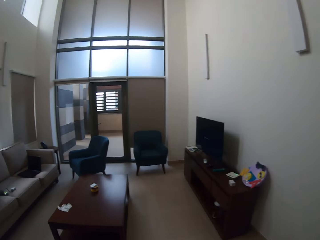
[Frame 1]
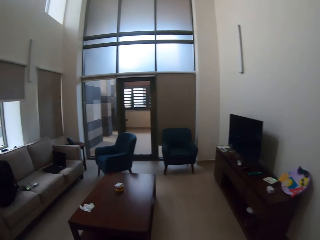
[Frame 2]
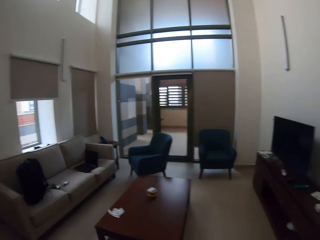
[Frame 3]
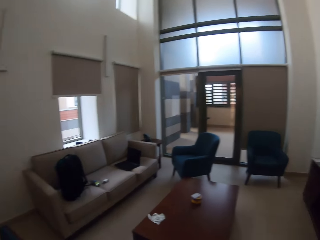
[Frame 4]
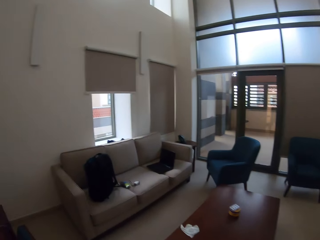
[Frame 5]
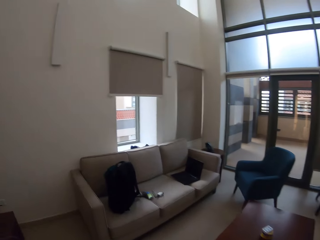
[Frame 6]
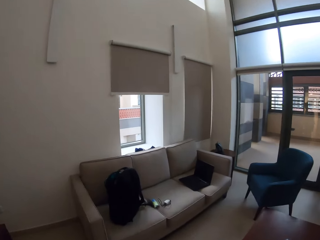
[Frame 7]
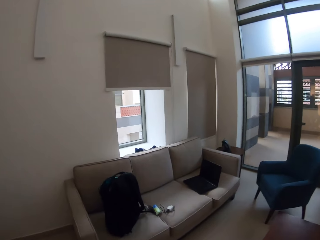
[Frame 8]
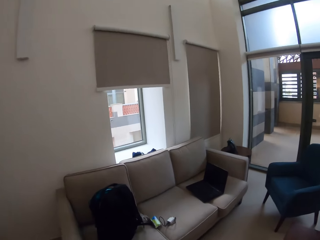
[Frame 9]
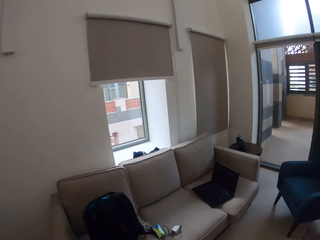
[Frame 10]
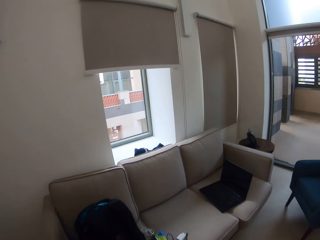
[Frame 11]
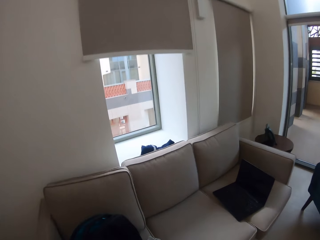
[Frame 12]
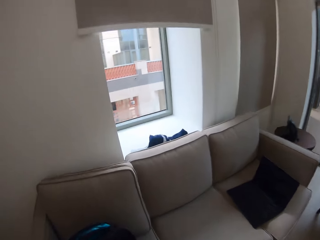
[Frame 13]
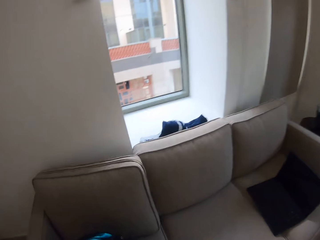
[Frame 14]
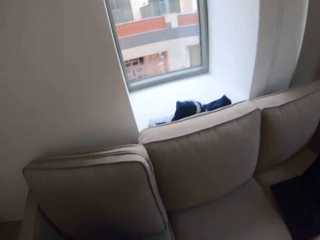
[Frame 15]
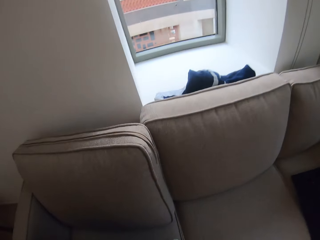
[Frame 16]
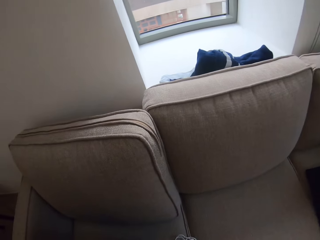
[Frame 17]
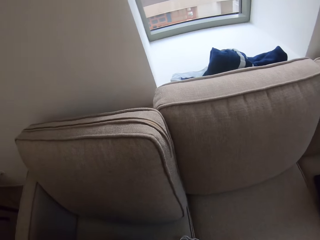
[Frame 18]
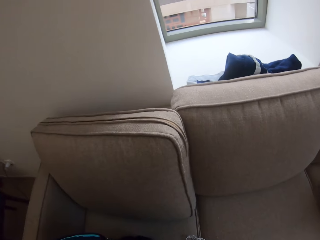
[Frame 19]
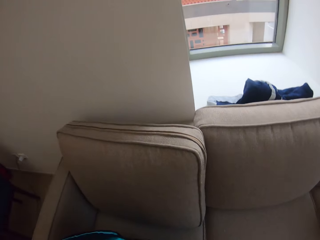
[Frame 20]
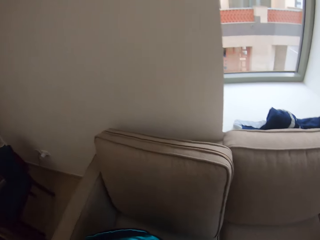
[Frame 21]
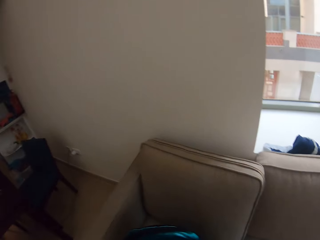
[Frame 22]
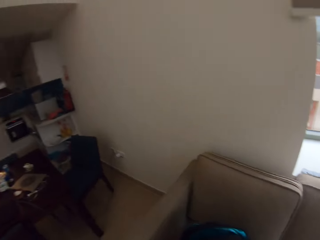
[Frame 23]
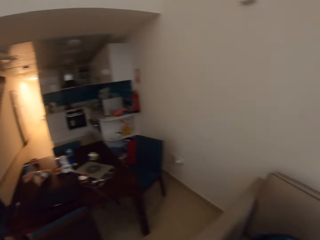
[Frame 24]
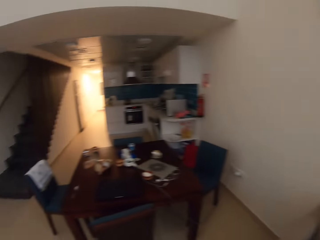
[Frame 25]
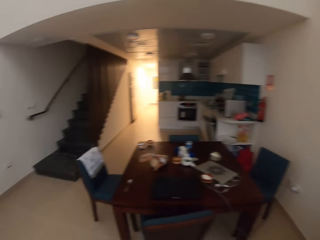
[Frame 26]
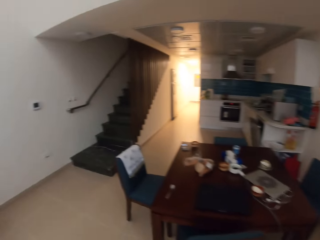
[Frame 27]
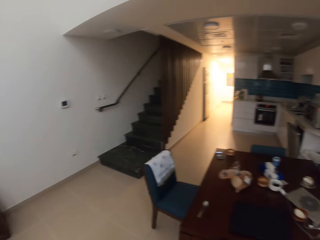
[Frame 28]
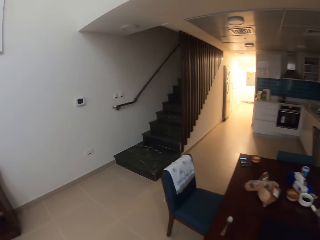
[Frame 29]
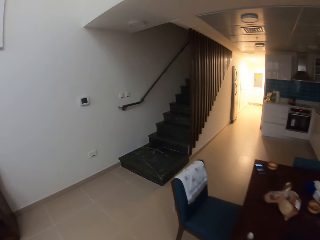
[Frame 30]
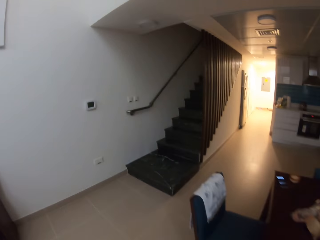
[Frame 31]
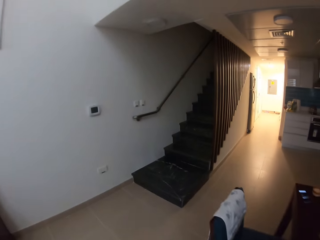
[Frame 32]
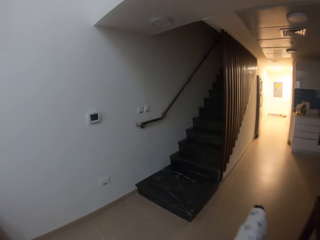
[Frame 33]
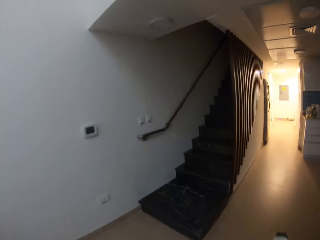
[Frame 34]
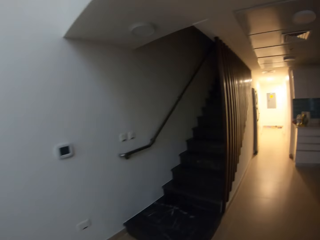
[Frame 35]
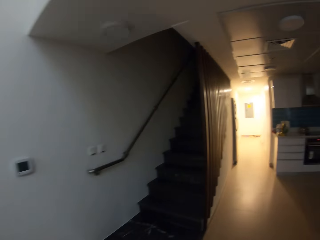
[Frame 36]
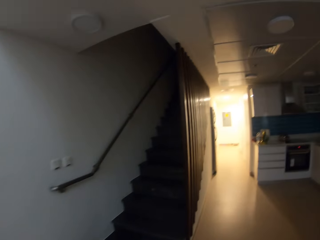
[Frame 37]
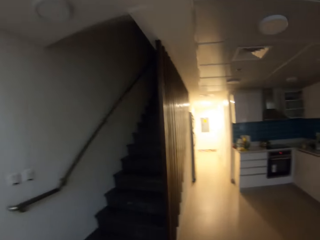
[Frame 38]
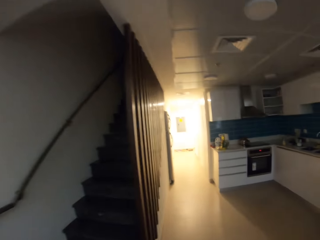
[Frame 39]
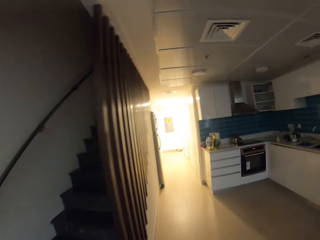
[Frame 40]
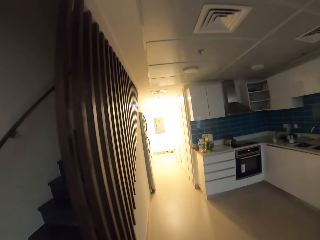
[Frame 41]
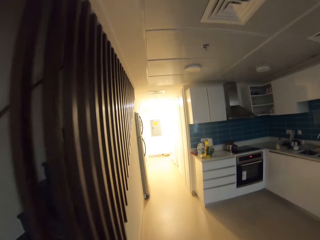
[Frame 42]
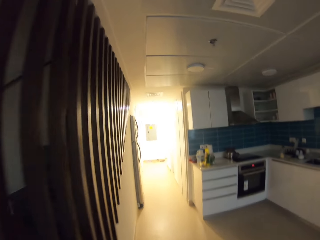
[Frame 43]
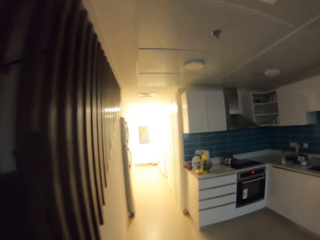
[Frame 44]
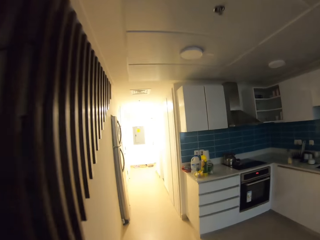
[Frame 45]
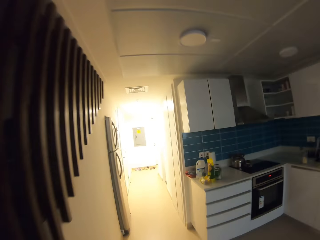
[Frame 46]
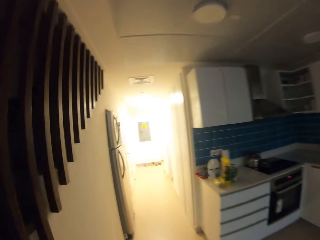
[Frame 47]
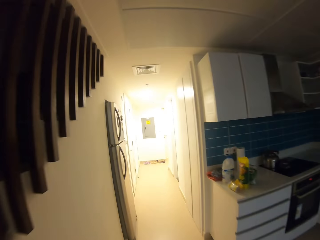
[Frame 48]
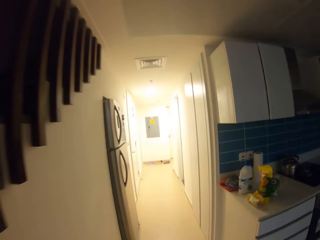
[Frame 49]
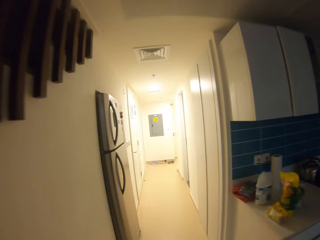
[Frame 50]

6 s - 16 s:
The camera wearer moves toward the door. They walk to the couch. They touch a bag on the couch. They move back toward the fridge. They walk in the room.

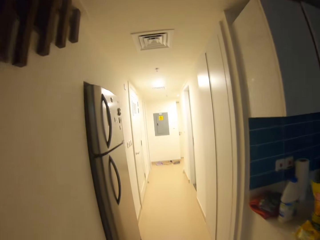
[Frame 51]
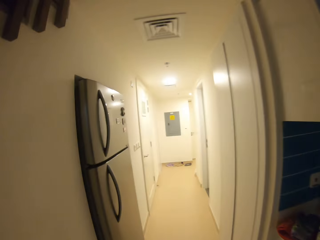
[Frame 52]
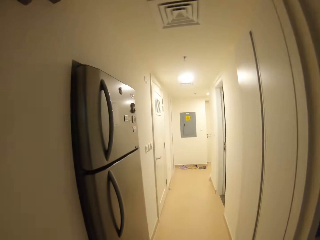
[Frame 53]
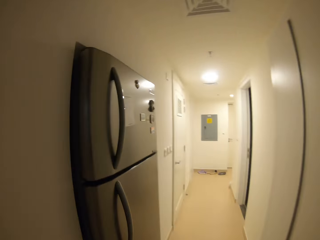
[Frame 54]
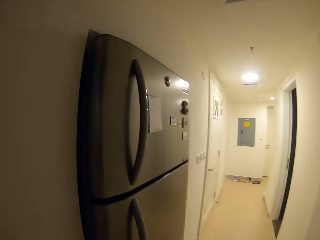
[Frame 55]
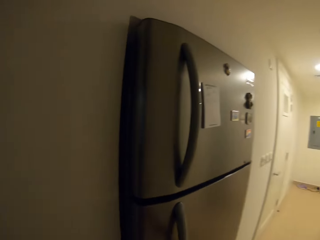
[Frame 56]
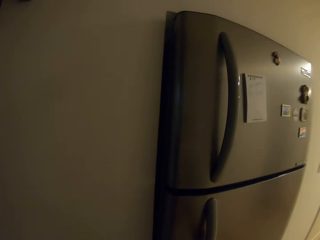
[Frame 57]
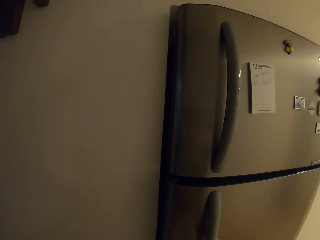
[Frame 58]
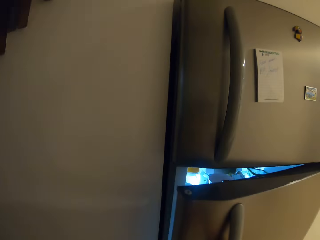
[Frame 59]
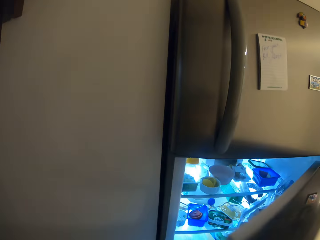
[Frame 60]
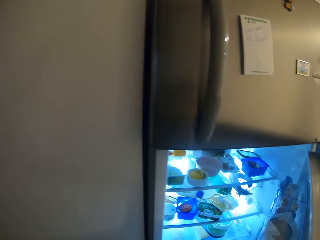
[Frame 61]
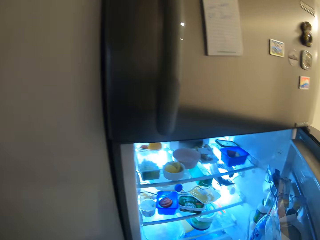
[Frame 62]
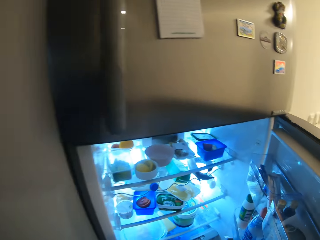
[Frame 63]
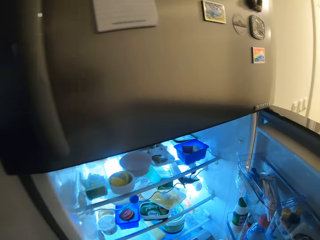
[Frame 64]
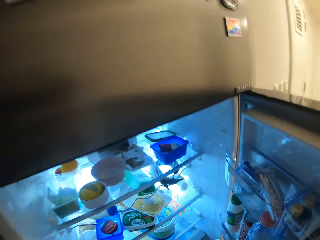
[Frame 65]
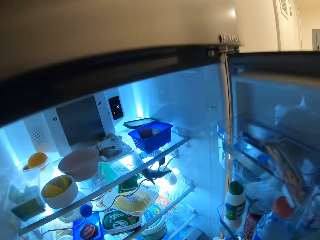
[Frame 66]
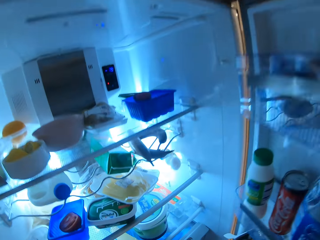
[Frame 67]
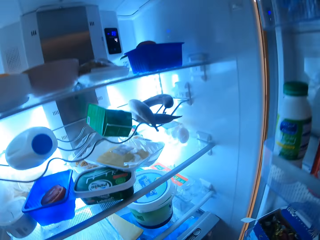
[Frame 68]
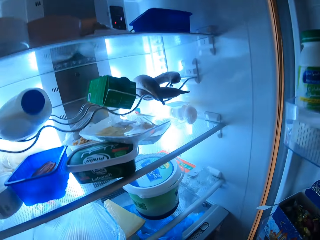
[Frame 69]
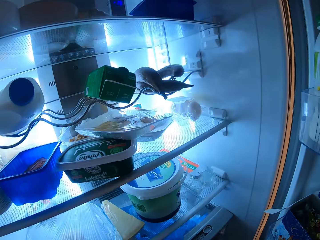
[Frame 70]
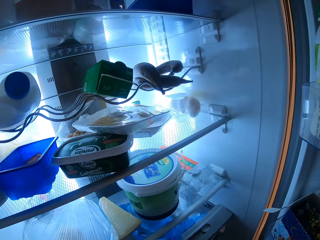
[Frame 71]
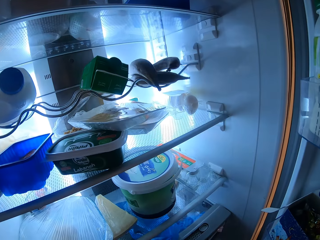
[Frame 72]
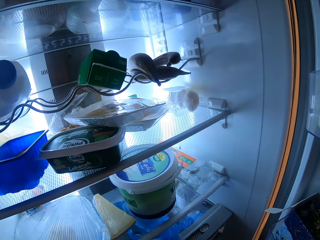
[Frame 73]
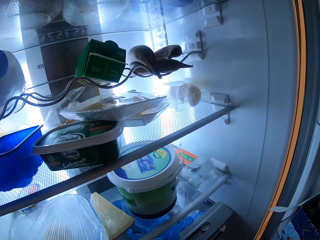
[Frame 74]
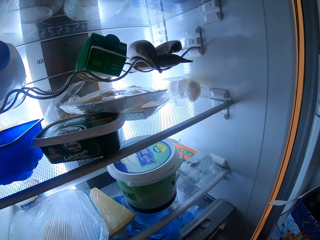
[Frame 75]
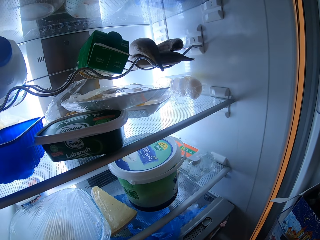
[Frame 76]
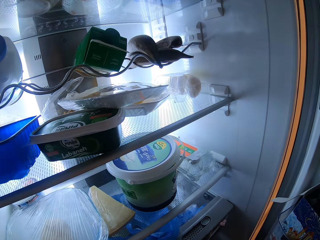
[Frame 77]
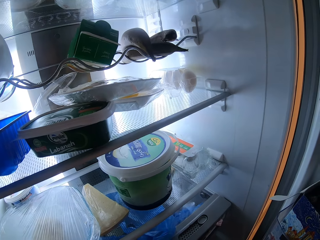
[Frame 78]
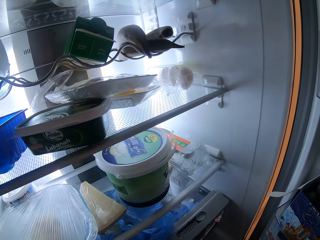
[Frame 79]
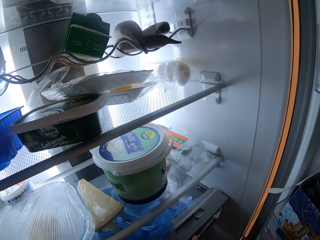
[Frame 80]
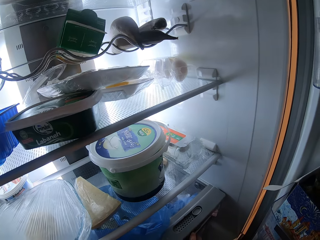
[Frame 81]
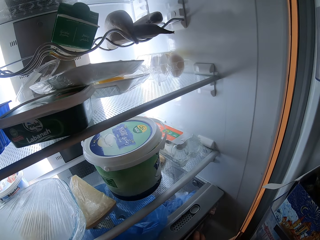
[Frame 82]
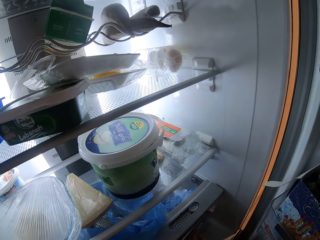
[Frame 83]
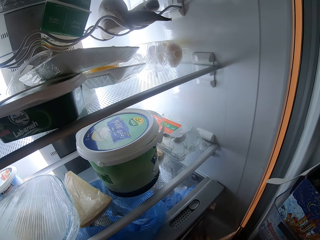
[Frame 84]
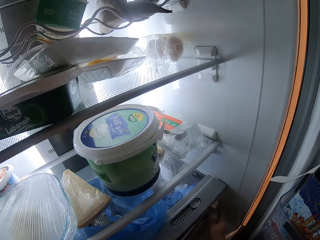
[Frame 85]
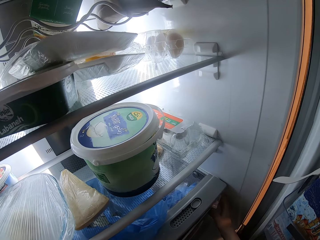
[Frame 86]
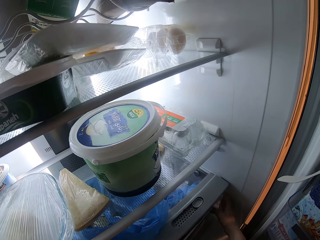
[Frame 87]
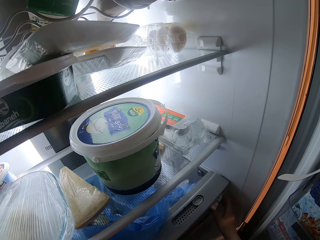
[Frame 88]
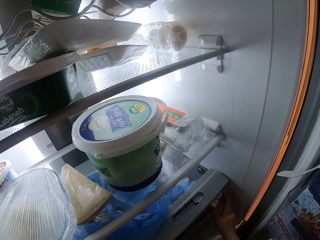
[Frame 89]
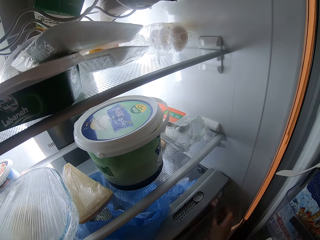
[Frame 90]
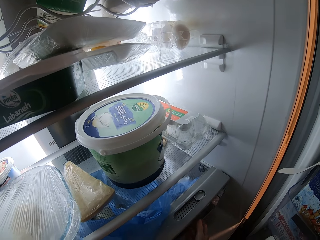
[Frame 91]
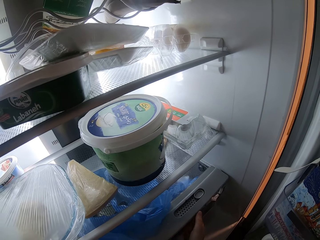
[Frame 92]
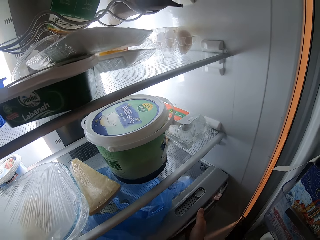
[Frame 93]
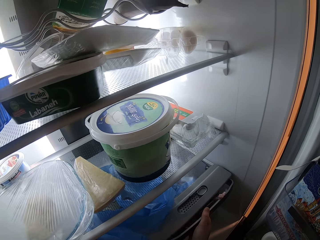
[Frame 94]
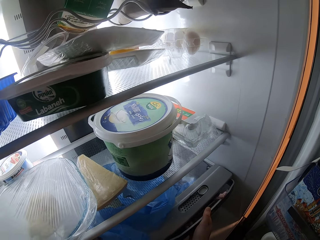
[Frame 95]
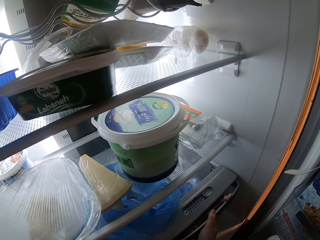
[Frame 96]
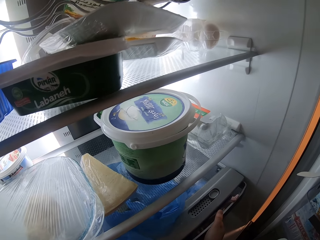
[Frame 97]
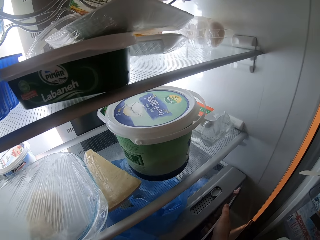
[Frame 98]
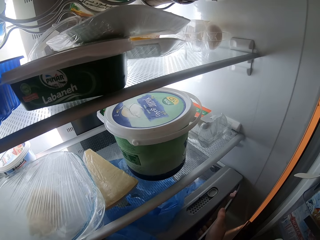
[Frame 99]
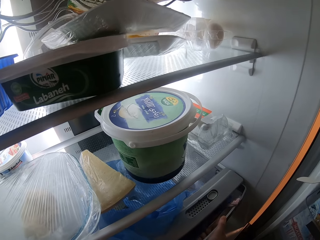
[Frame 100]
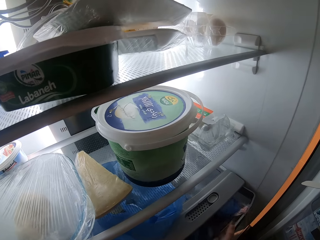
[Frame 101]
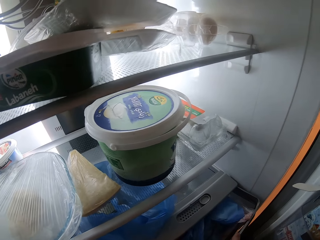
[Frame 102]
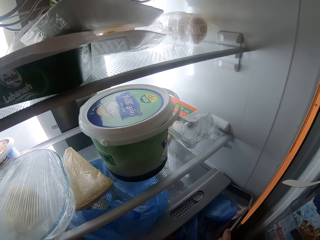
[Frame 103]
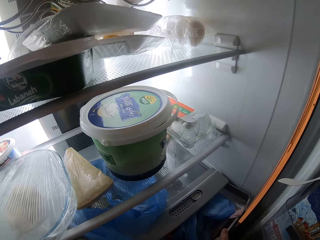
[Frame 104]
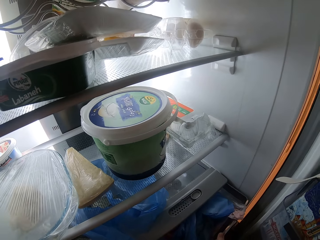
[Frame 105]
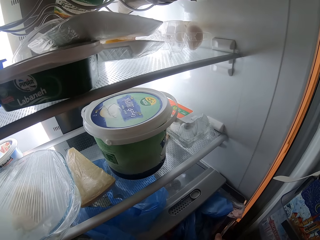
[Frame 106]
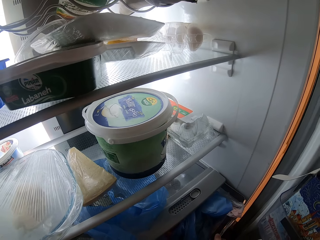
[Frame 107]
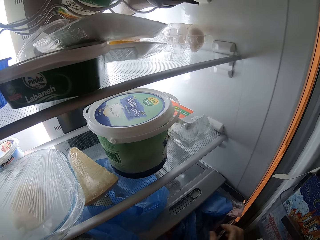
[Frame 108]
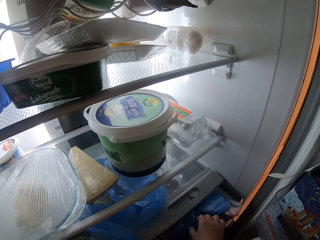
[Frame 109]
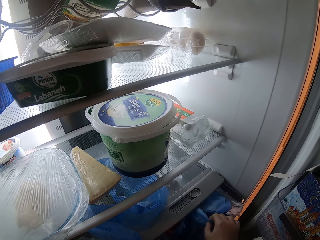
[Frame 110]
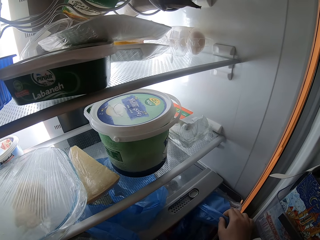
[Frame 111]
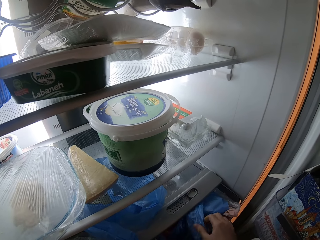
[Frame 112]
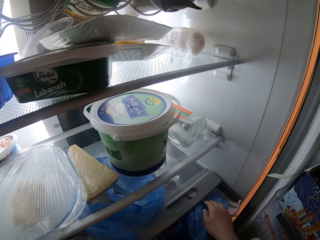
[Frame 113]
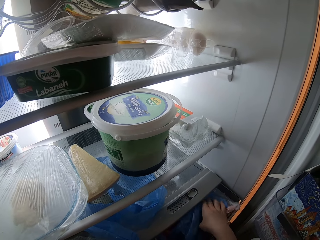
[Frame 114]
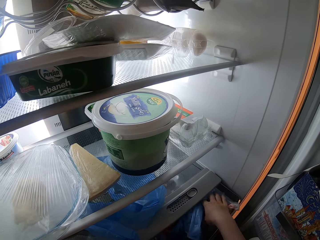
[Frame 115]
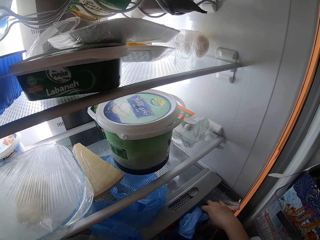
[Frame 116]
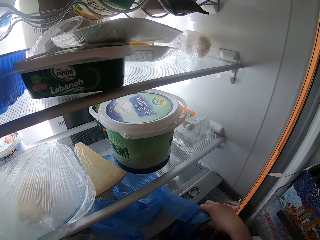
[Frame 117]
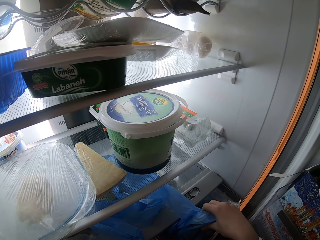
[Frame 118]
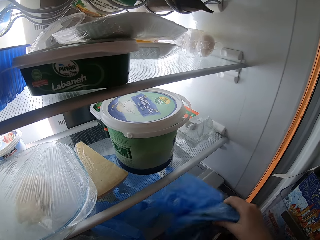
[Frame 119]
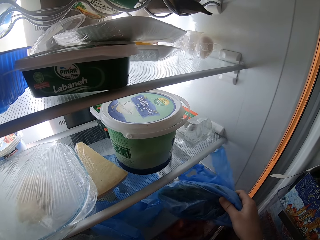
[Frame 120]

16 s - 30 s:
The camera wearer walks past the kitchen. They open the fridge. They reach inside the fridge. They open a drawer in the fridge. They pull a shelf from the fridge. They remove something out of the drawer.
